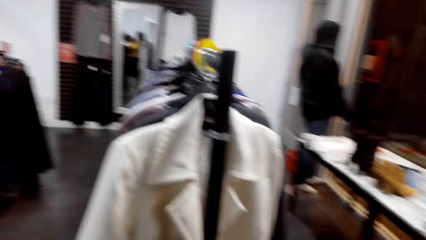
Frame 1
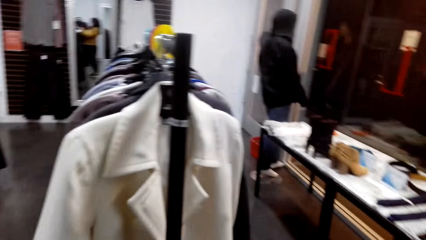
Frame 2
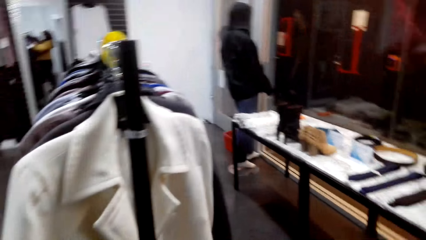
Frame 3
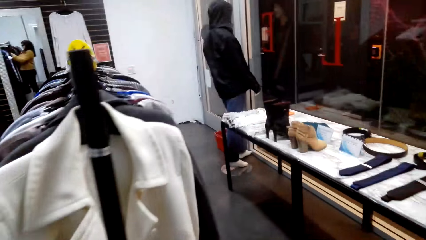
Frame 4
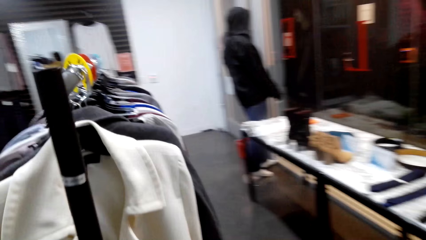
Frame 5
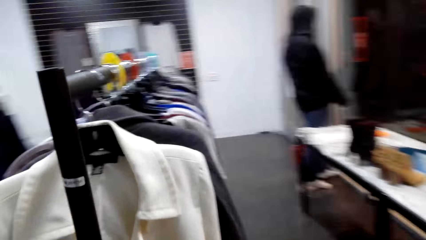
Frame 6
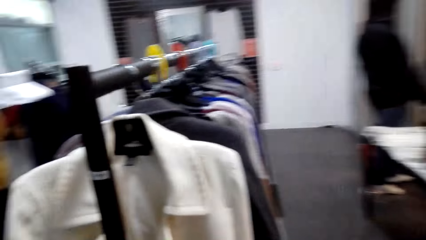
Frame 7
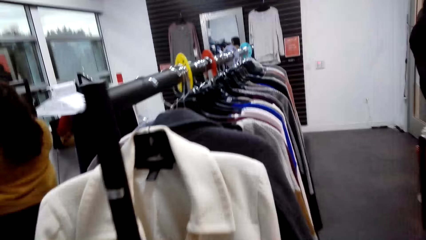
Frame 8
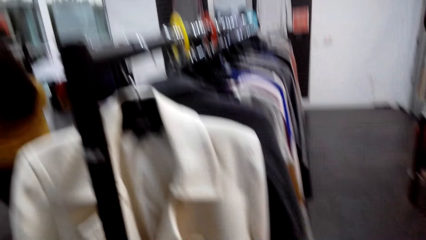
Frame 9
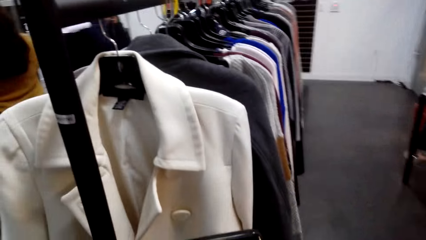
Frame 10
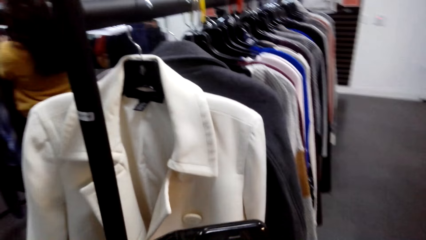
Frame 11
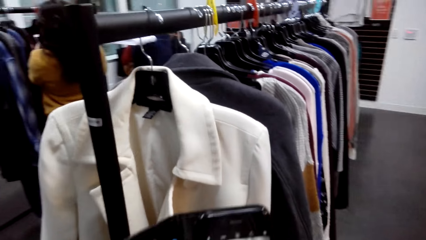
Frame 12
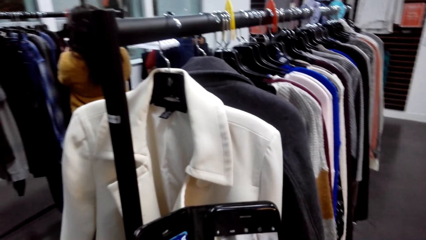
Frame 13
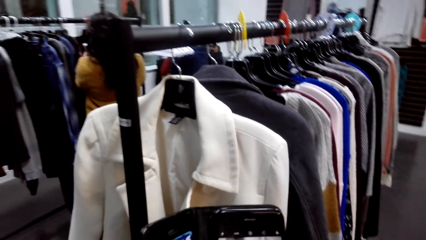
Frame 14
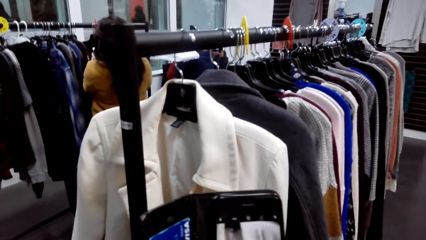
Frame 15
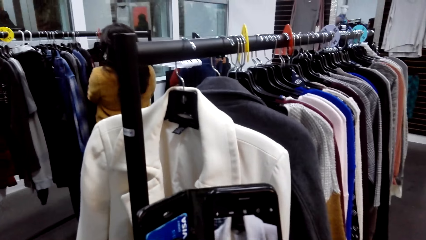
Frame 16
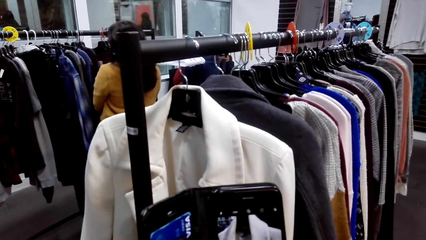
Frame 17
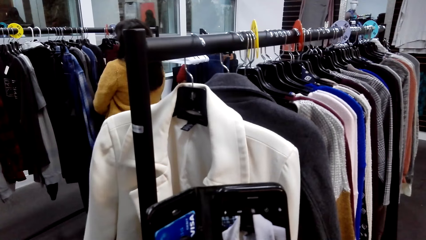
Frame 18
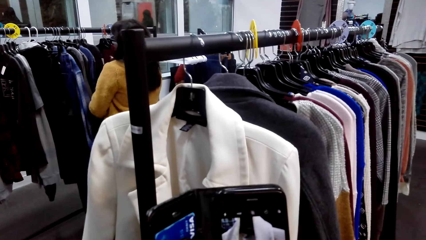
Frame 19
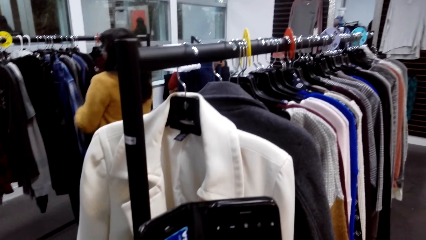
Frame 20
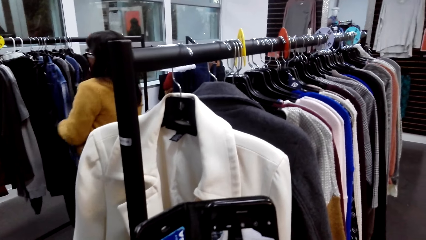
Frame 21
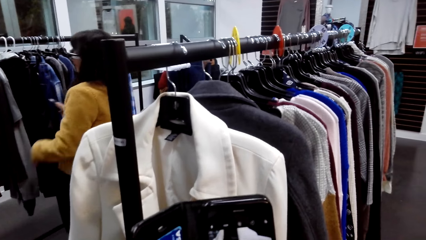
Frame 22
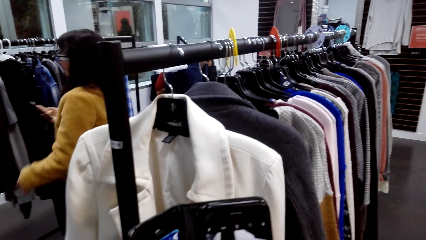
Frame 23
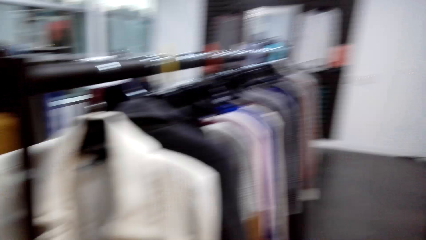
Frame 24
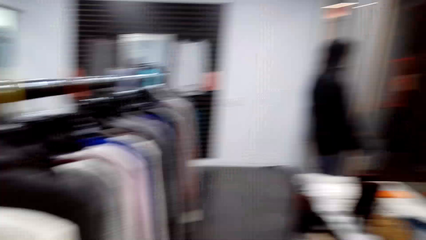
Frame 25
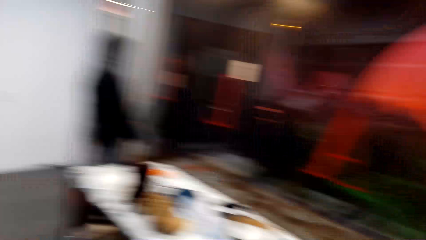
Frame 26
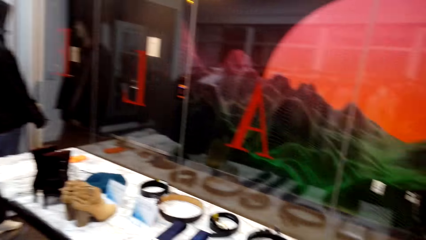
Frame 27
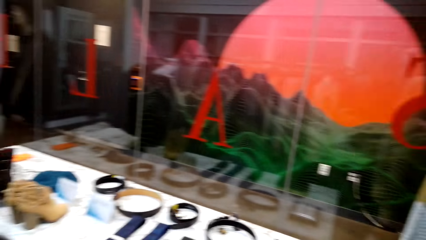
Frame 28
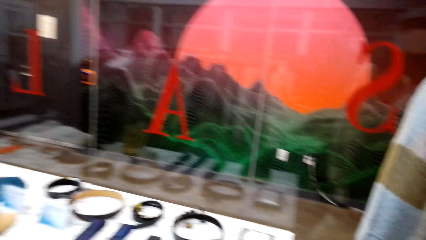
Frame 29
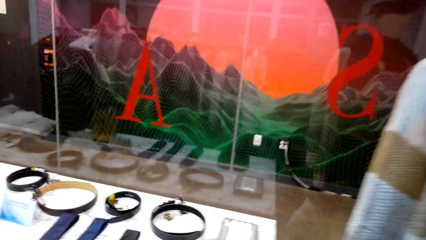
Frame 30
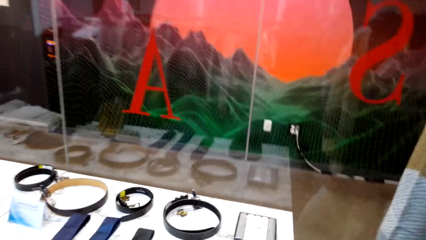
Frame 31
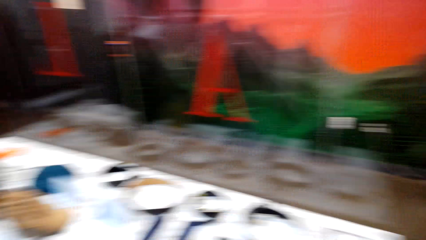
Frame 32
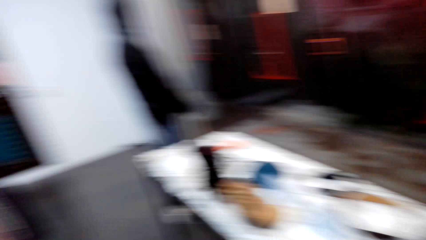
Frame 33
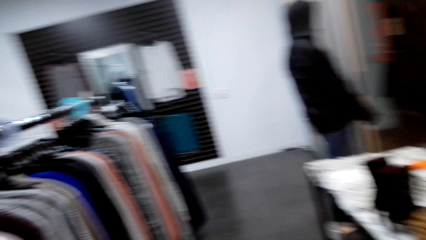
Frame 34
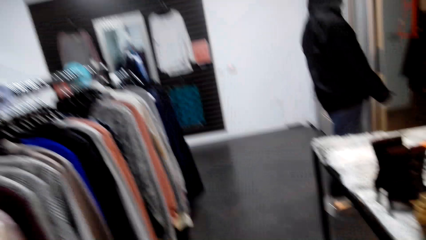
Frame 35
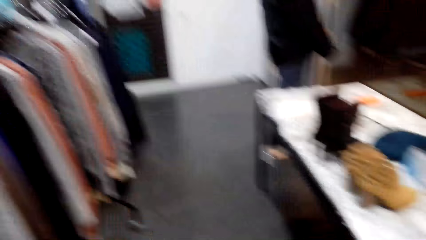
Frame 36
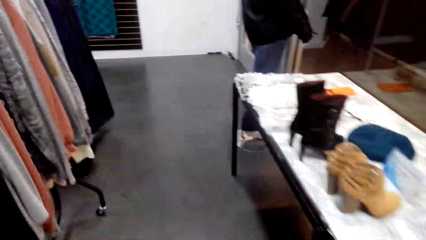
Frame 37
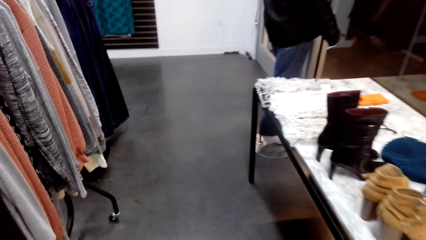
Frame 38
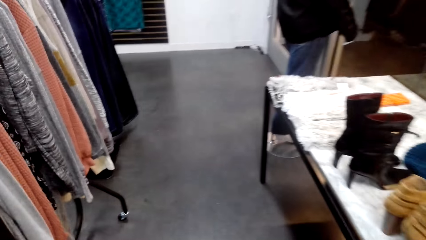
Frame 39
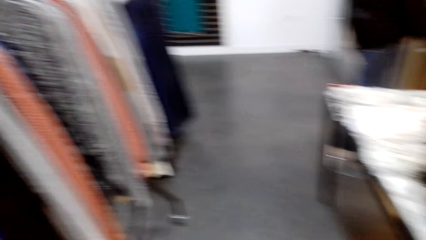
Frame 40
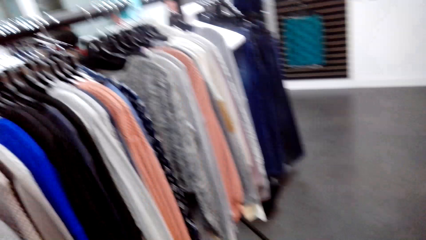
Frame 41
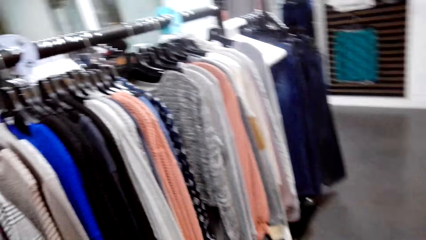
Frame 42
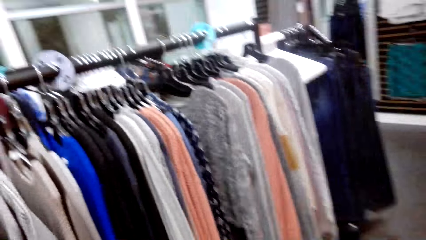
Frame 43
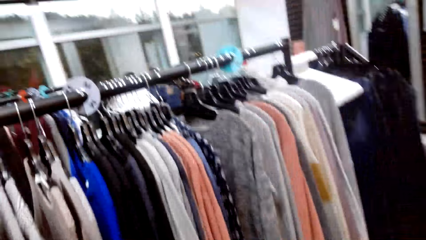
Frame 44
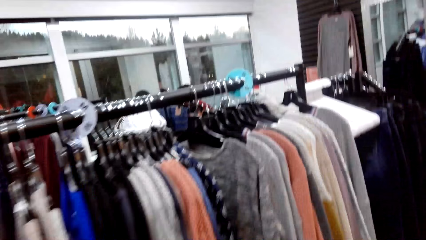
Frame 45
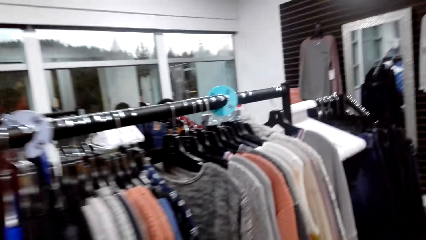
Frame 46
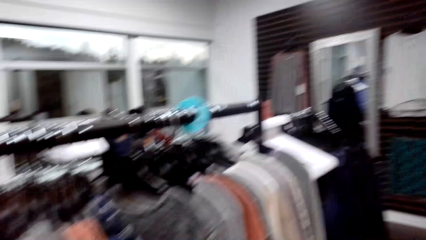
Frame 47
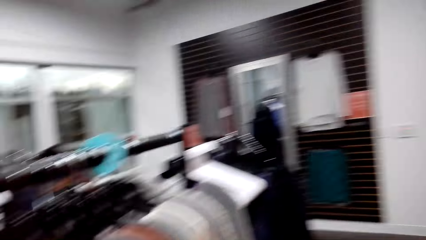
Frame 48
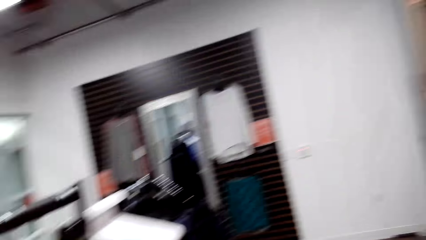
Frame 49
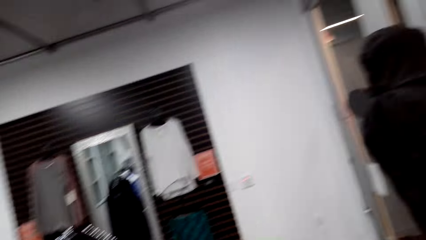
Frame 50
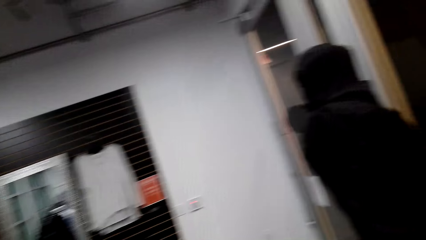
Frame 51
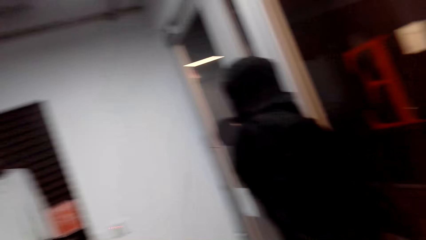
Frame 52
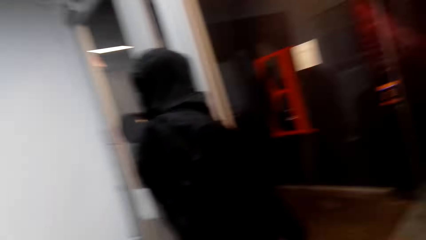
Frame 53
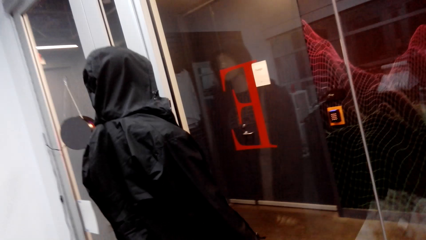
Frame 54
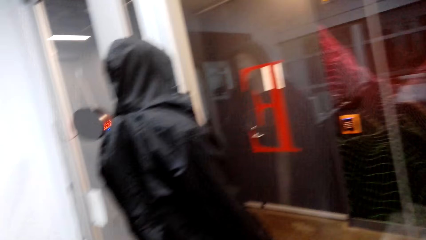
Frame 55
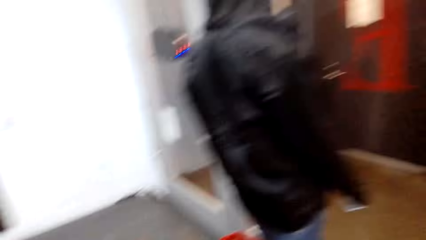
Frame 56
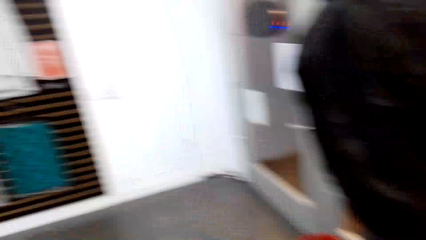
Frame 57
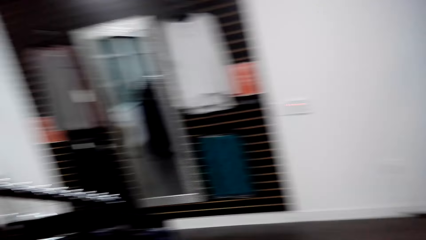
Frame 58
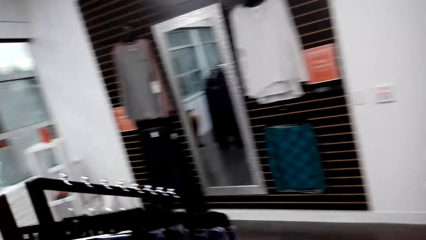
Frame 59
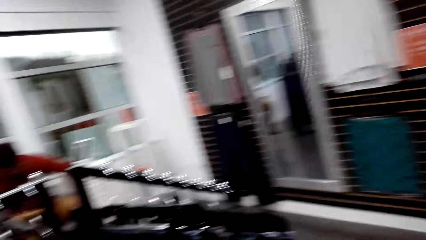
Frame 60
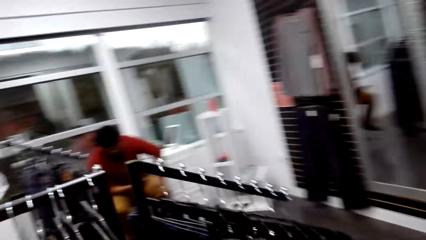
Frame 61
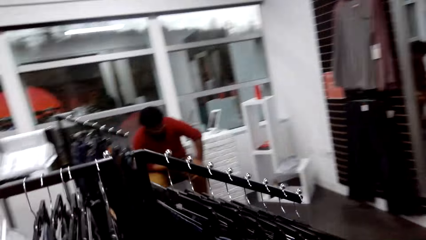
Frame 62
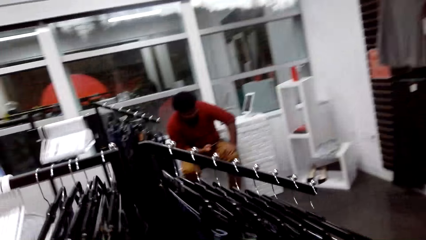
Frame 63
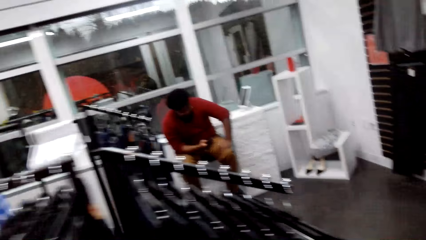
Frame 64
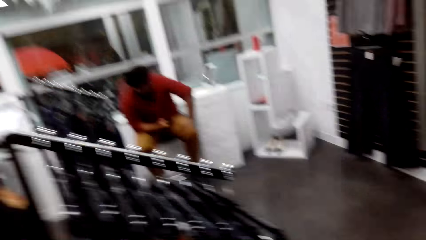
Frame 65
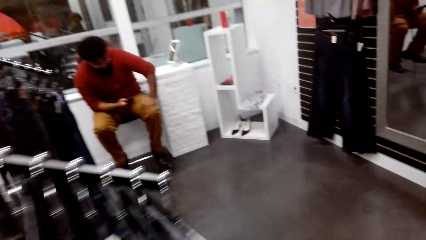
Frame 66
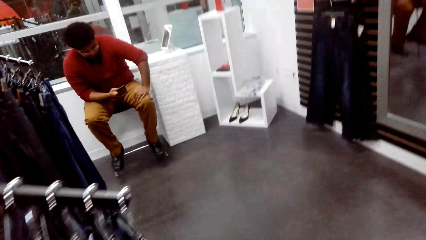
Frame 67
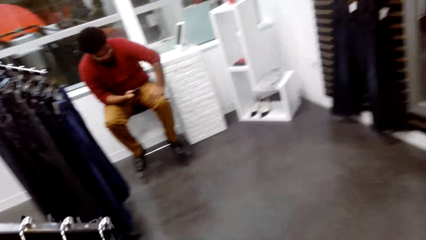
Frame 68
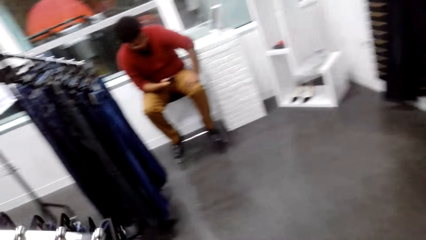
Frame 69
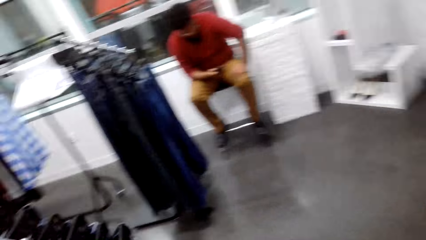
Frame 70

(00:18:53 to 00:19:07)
The camera wearer takes a picture of the clothes or a dummy. They walk around.

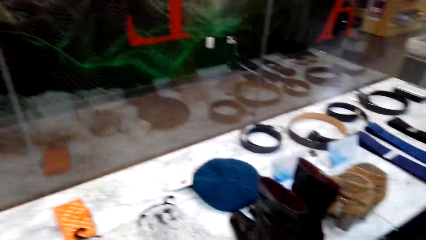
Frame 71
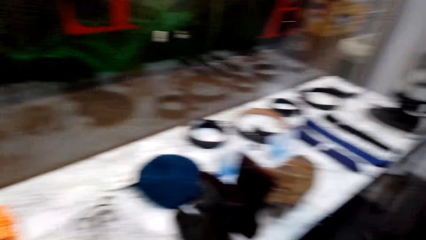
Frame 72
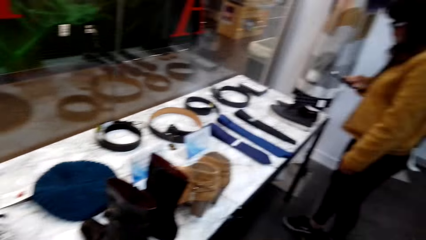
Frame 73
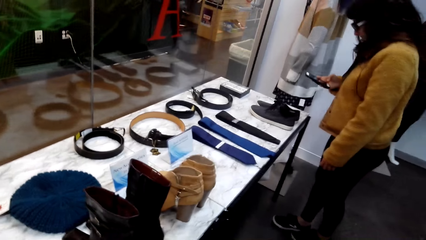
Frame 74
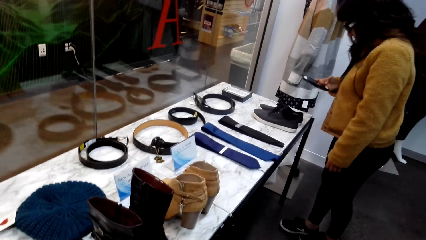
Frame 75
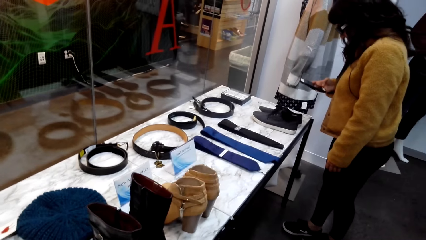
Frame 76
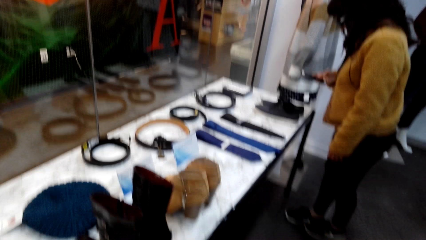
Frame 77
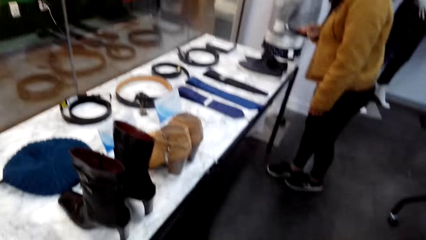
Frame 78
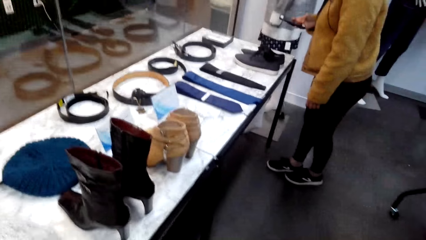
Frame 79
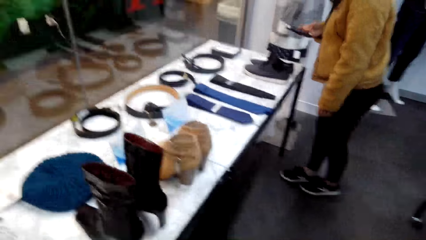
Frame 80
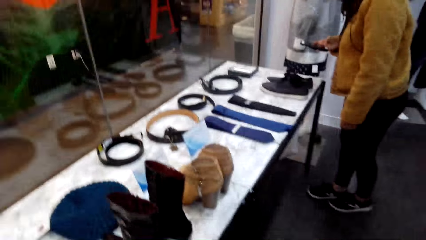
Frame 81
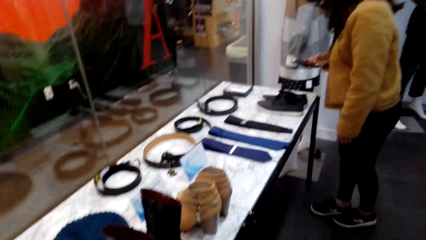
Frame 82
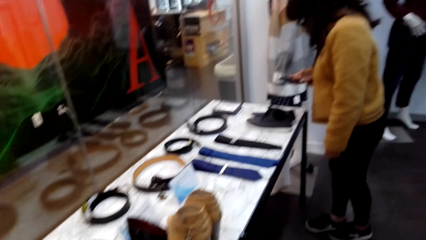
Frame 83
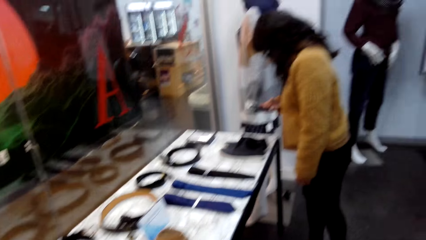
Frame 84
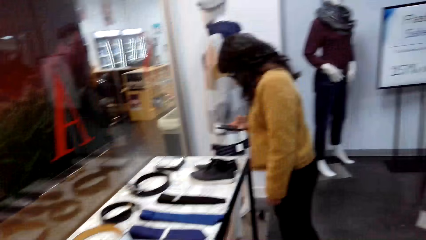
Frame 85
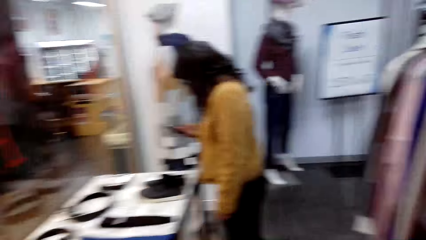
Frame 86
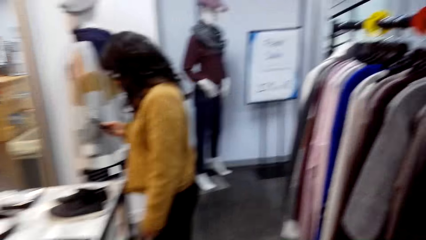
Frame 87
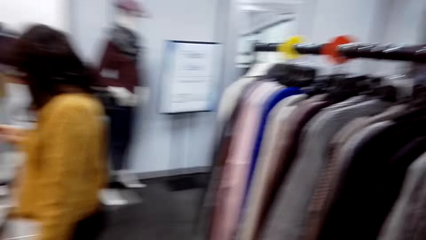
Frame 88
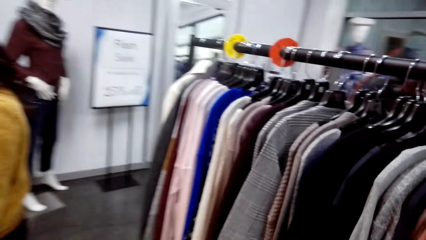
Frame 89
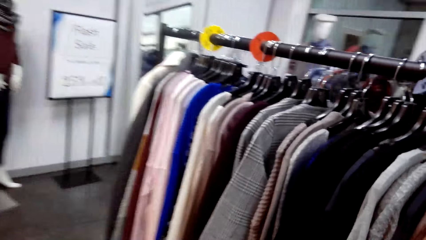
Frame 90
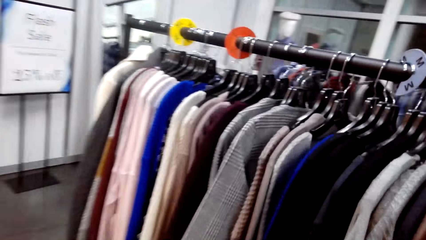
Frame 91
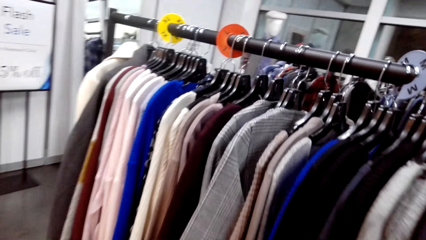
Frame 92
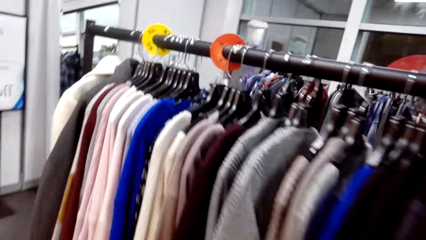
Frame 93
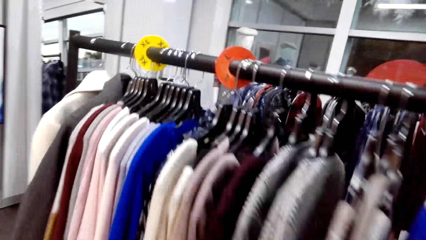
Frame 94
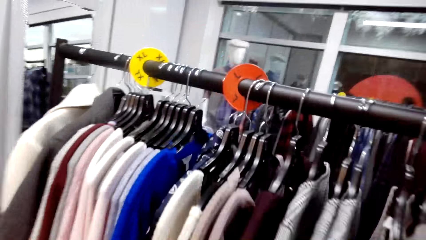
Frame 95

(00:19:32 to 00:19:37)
A woman takes a photo of a tie.
